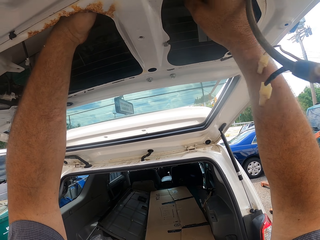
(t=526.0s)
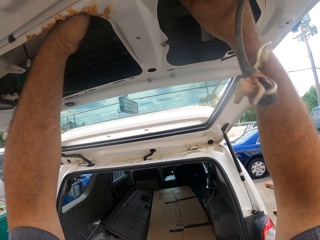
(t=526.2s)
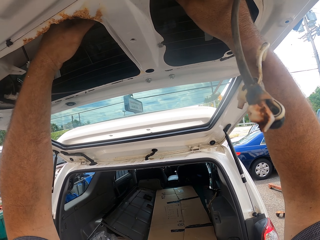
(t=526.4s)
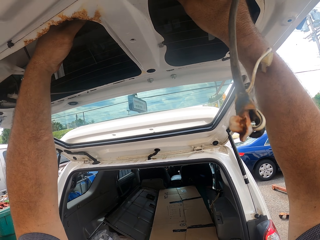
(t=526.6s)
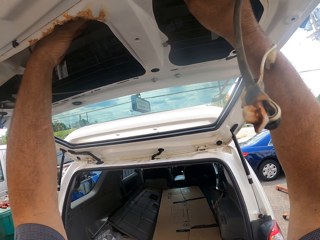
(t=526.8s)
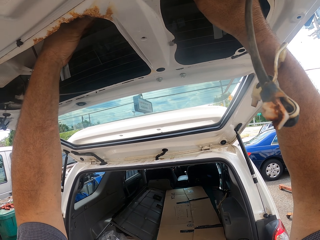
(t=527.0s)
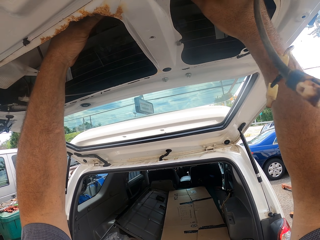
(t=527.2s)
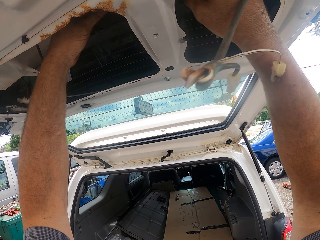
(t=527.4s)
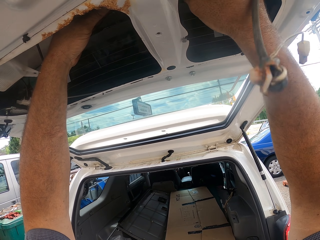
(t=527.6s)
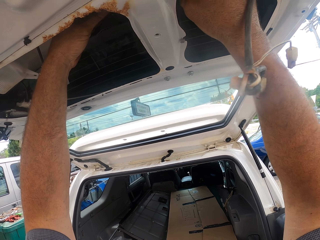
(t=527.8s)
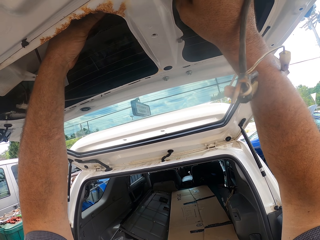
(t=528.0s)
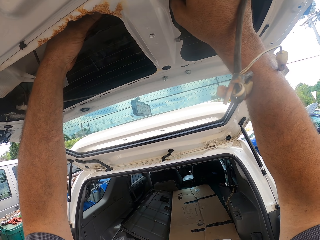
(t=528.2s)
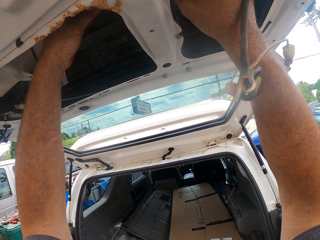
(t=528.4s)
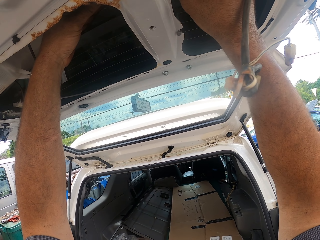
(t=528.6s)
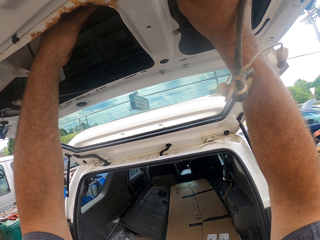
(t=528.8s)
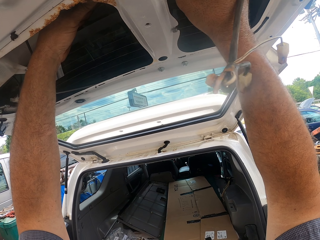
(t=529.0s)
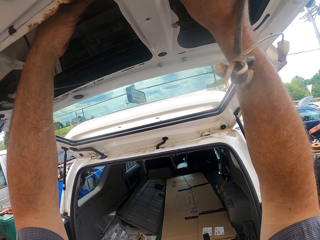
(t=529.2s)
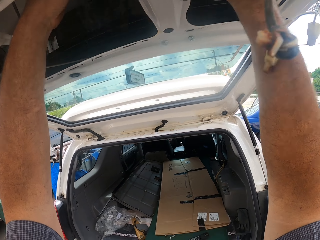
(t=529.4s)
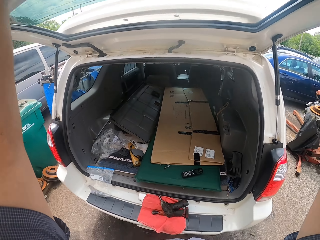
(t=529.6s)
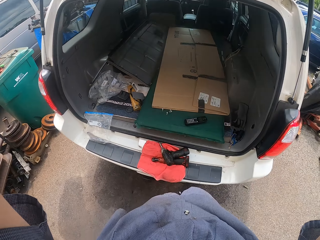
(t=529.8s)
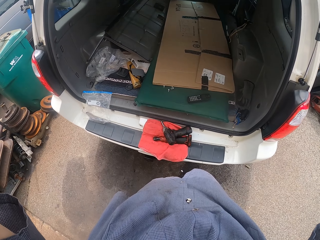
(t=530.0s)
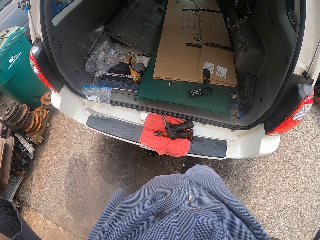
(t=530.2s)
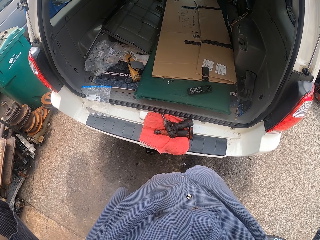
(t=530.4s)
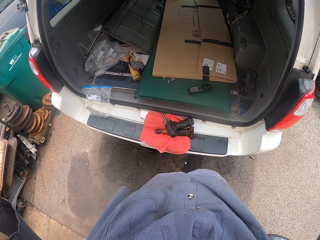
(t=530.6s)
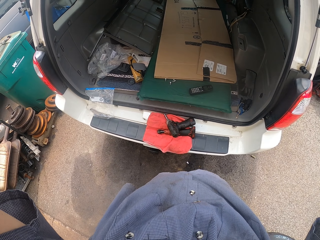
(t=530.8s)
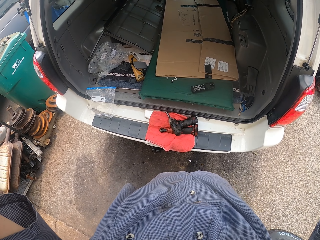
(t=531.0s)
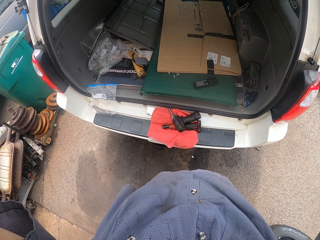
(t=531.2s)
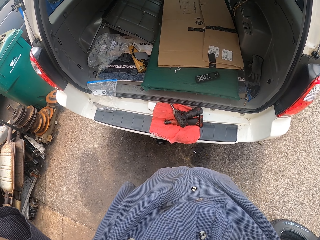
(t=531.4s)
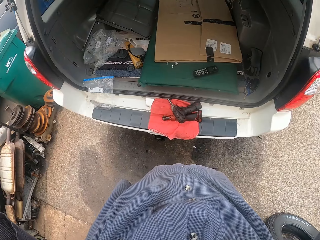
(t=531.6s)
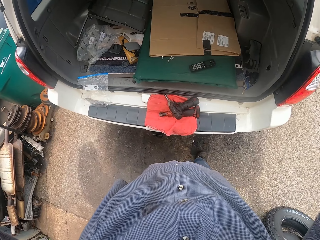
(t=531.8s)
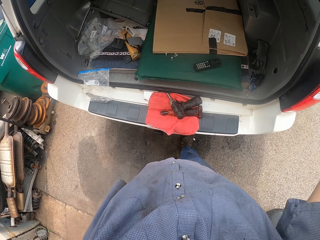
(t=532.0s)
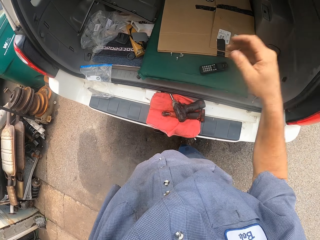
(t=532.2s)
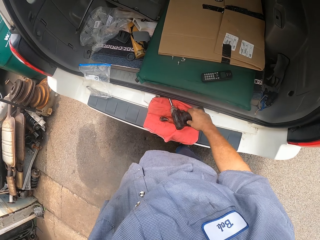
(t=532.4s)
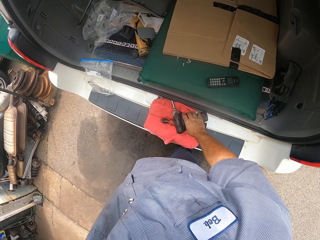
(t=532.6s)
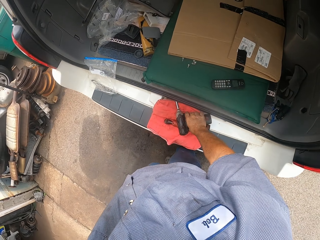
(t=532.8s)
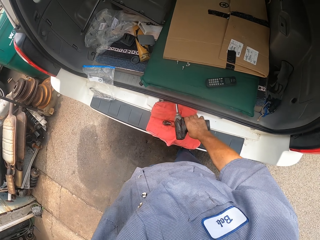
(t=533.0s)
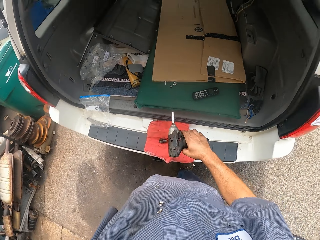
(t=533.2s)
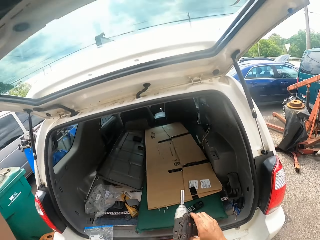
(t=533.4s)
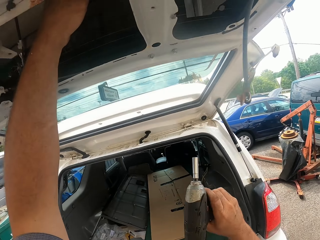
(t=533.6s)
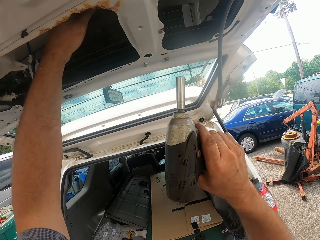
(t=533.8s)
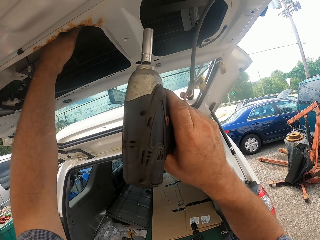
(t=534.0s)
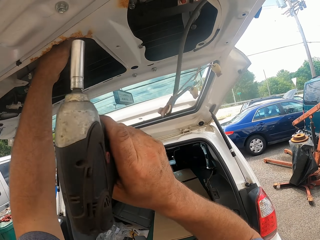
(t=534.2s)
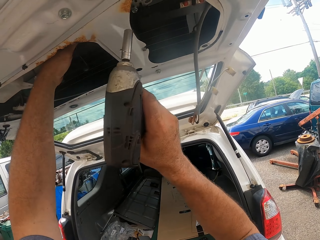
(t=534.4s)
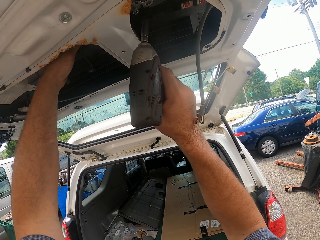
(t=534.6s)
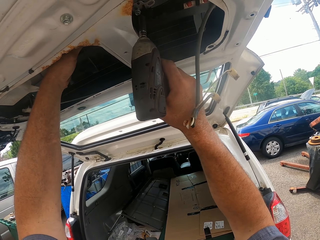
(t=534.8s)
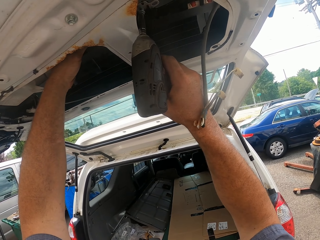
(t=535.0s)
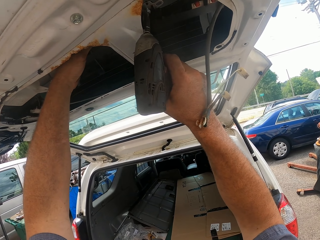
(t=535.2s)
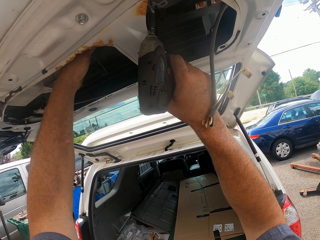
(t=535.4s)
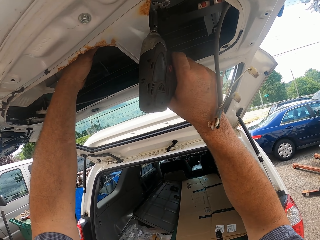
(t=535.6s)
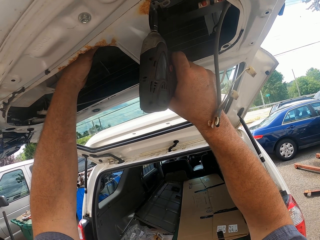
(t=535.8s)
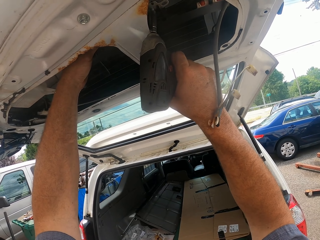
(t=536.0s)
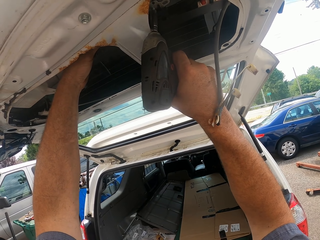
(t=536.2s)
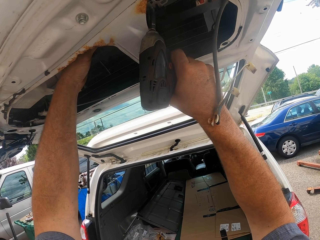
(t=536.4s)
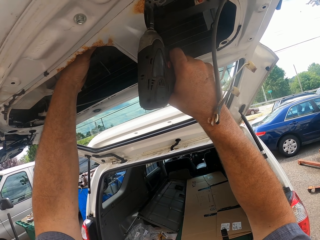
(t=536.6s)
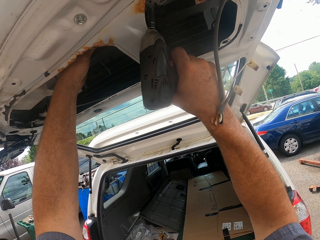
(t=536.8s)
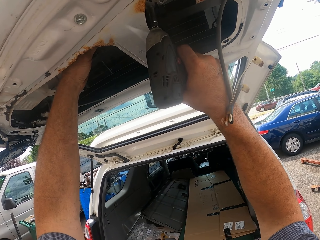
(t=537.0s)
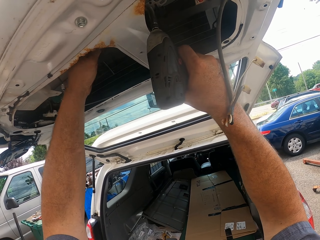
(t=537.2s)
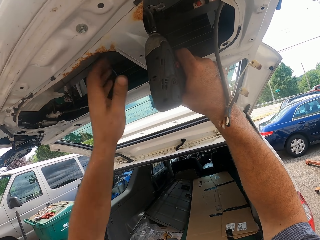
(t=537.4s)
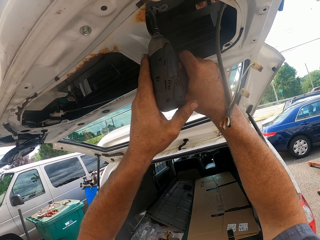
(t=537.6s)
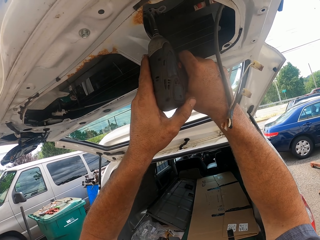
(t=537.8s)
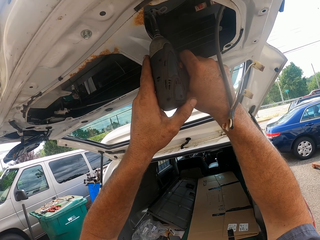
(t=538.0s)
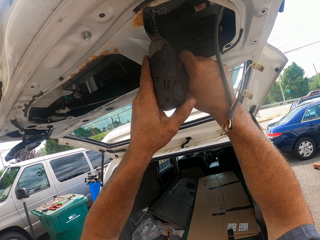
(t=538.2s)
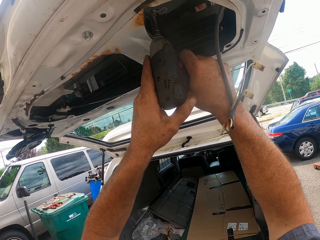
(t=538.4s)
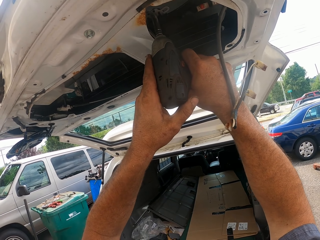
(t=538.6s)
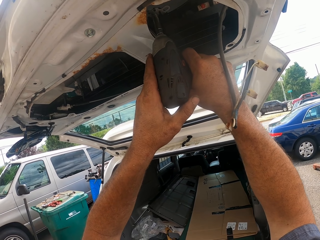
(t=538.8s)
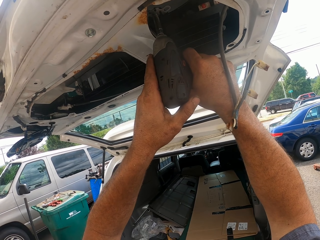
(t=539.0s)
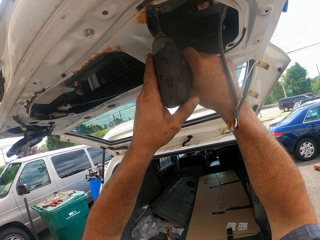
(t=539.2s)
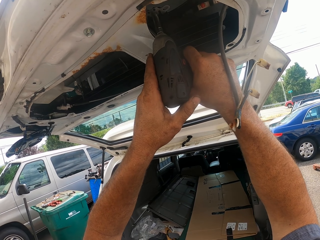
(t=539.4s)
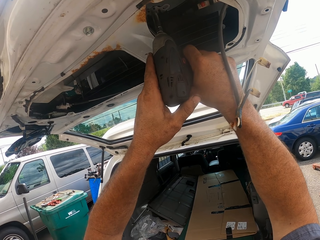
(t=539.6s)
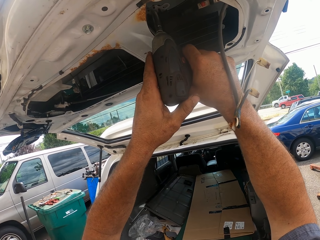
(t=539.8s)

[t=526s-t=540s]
The camera wearer looks down. They pick a hand wrench or drill from the car trunk. They tighten the screw on the trunk with the drill. They touch the drill with the left hand.

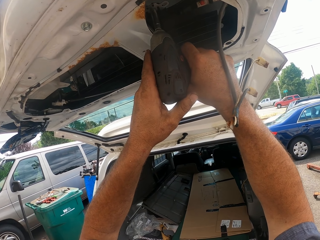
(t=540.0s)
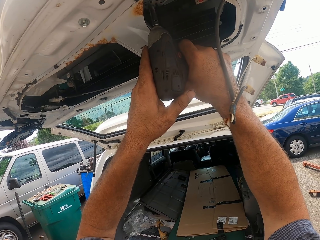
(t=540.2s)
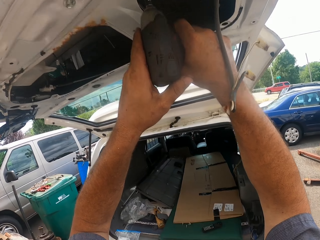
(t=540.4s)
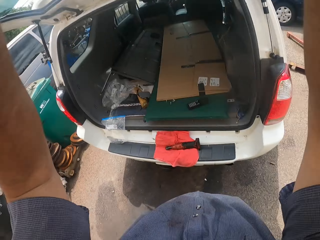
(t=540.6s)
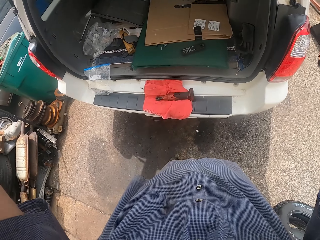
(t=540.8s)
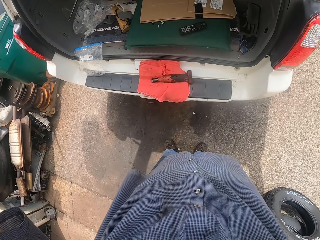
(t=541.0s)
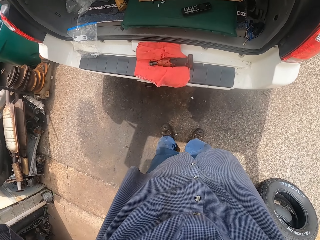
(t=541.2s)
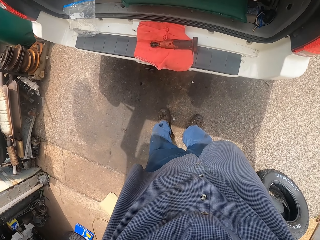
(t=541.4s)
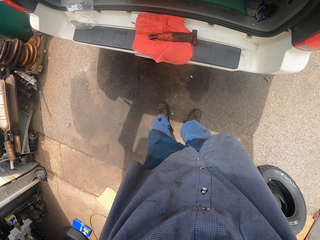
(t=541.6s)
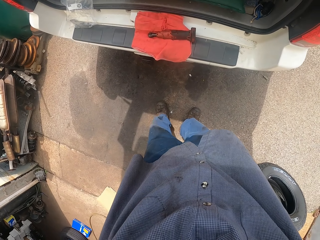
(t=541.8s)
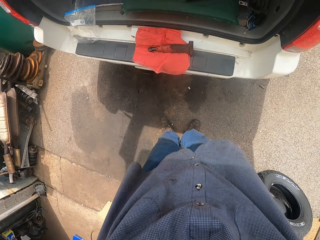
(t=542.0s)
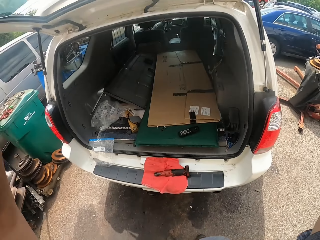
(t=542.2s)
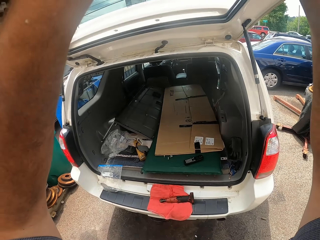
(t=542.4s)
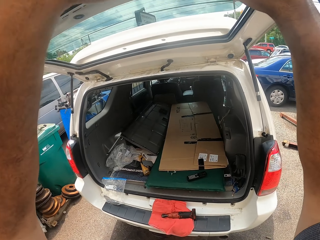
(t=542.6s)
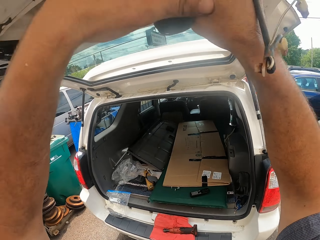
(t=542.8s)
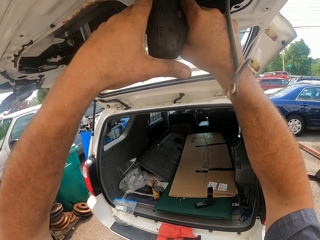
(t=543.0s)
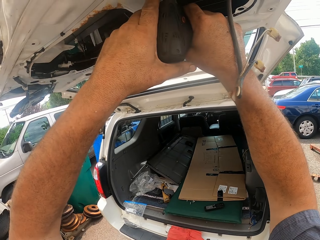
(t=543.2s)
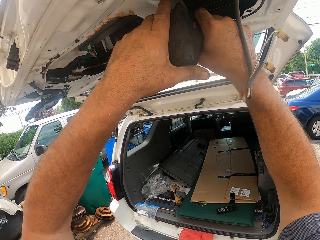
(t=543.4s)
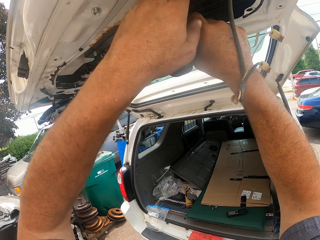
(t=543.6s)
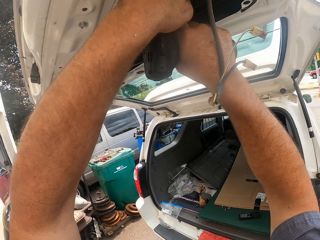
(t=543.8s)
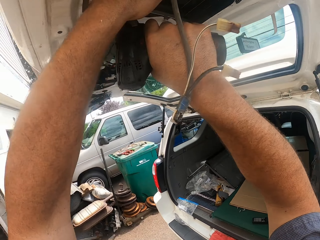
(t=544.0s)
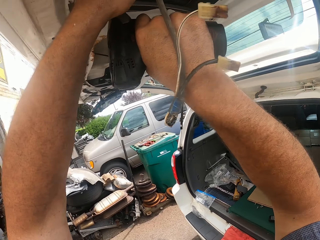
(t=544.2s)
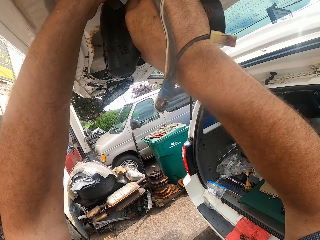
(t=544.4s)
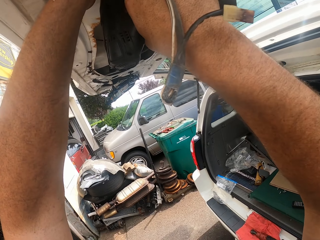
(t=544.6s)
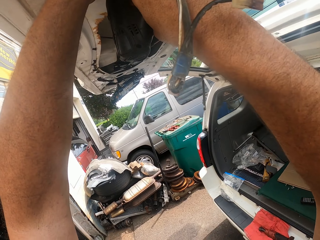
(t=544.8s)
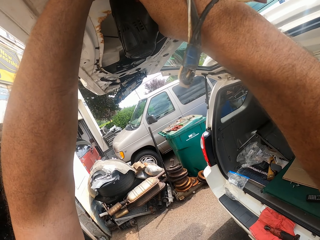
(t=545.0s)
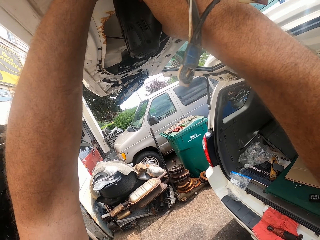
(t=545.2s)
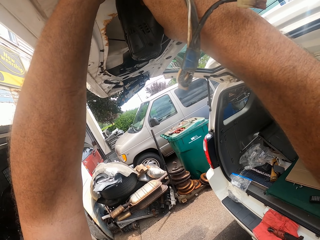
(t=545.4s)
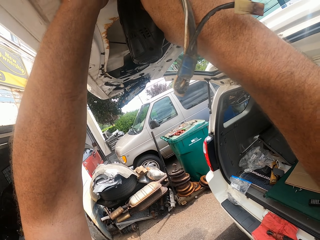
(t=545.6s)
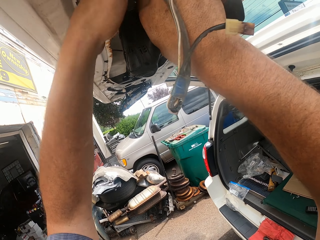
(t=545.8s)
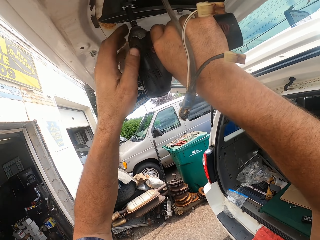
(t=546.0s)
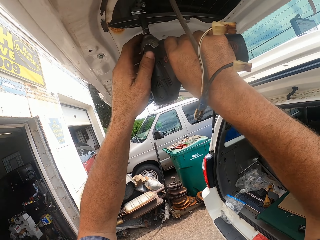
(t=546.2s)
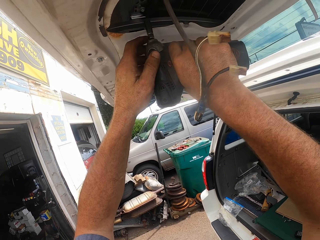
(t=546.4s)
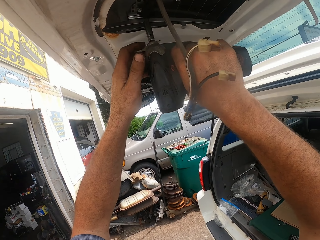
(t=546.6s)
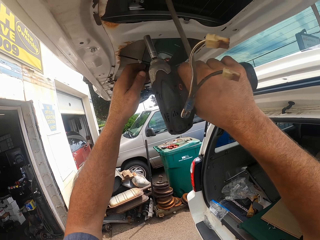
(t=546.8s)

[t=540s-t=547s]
The camera wearer fastens the bolts on the door. They look down.
